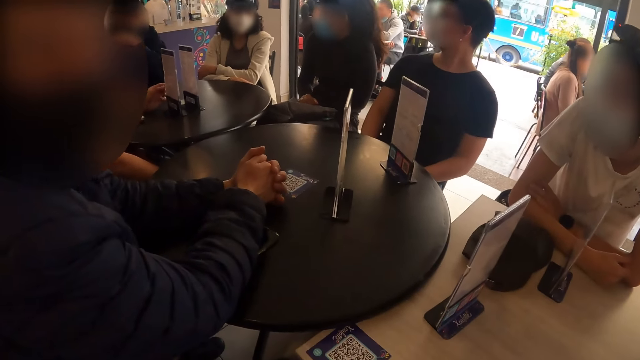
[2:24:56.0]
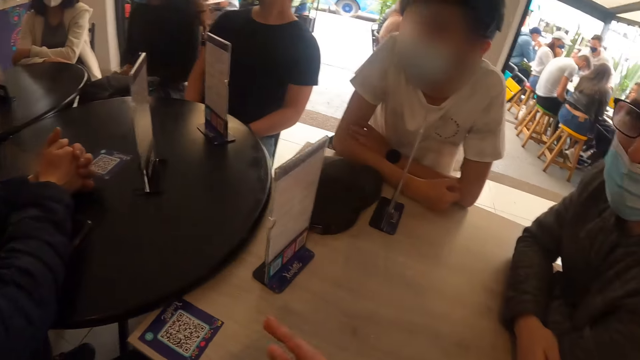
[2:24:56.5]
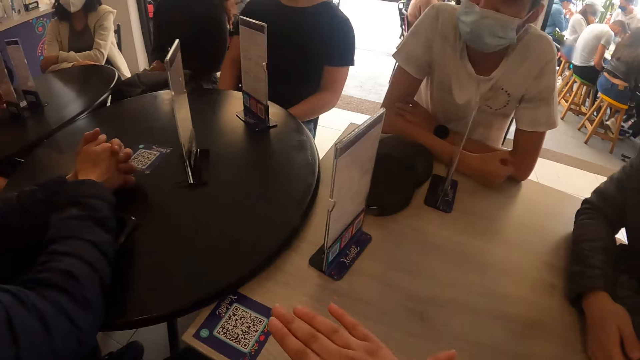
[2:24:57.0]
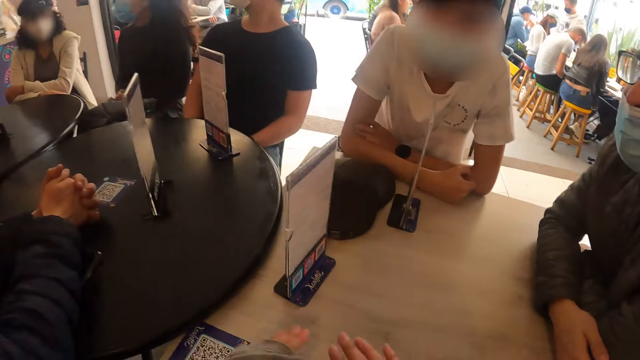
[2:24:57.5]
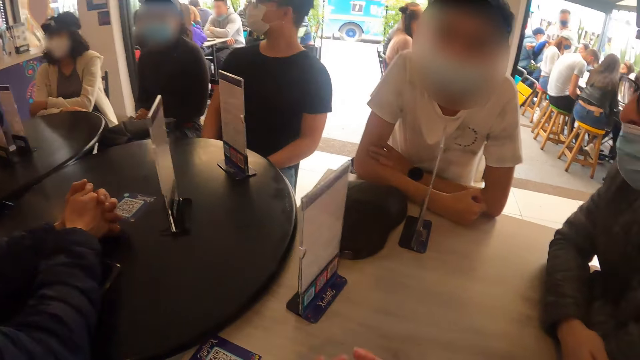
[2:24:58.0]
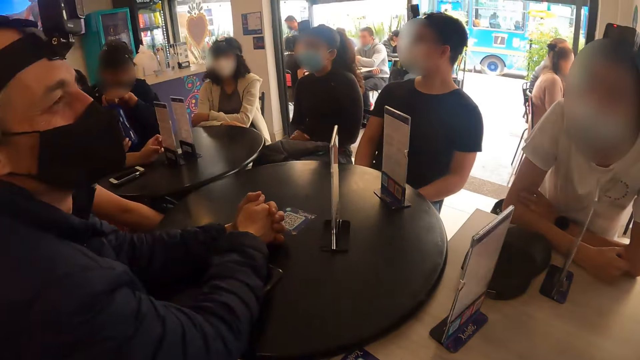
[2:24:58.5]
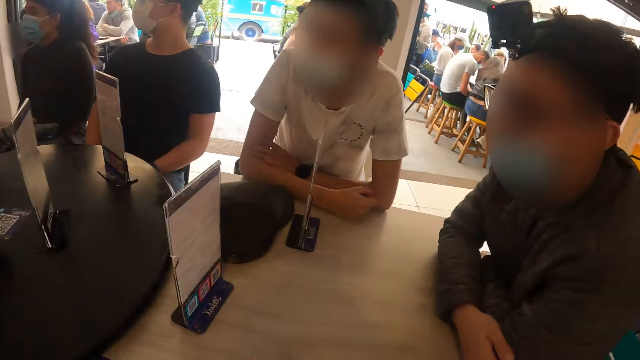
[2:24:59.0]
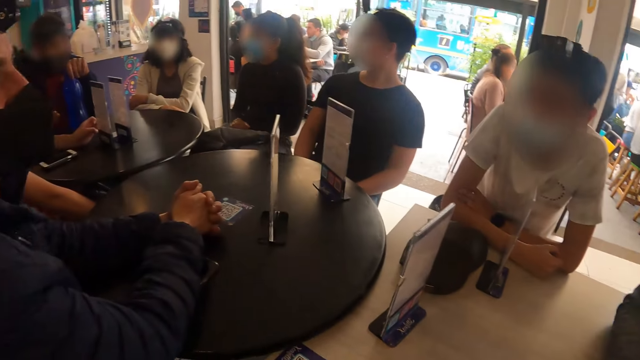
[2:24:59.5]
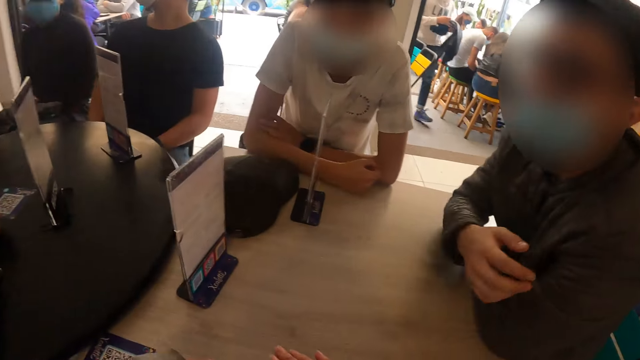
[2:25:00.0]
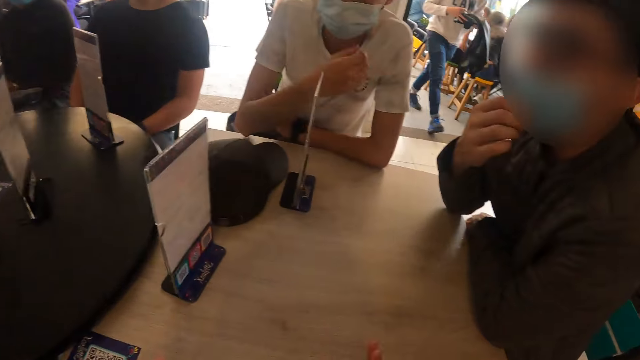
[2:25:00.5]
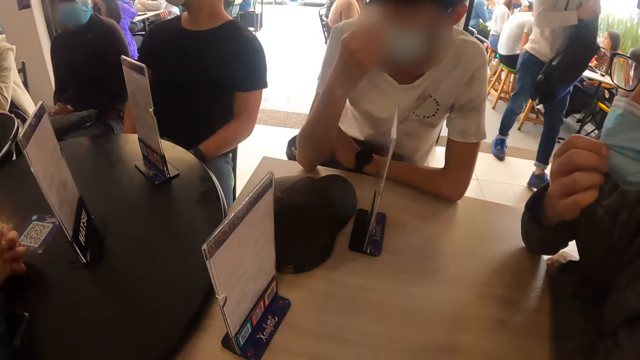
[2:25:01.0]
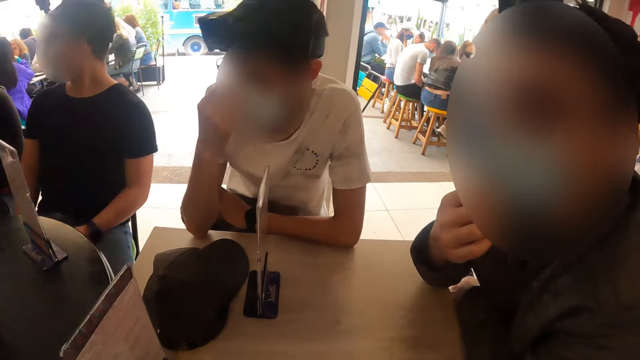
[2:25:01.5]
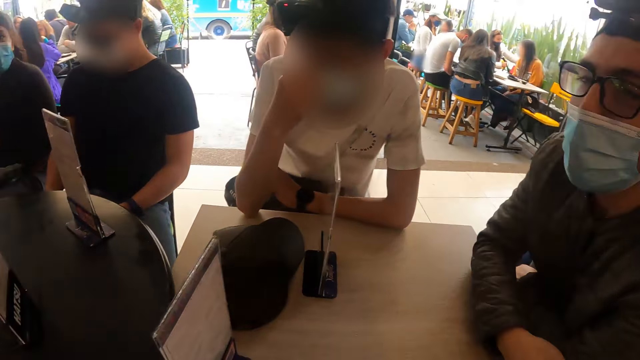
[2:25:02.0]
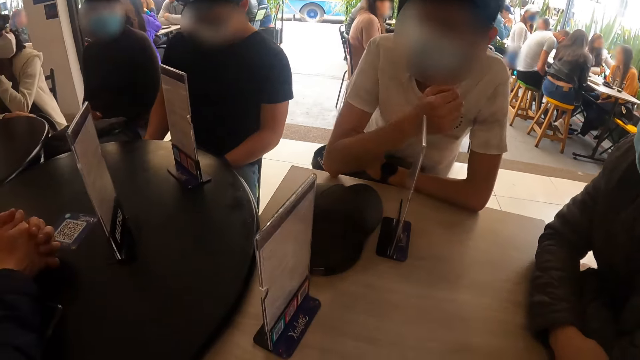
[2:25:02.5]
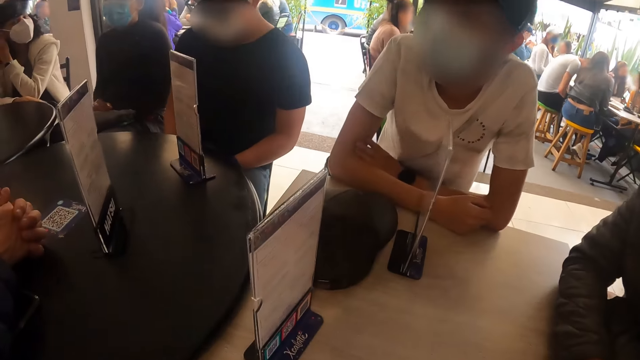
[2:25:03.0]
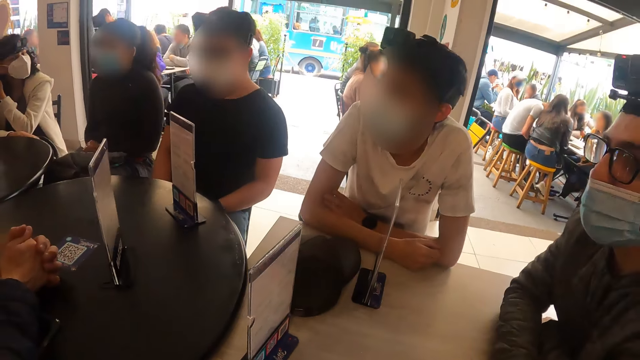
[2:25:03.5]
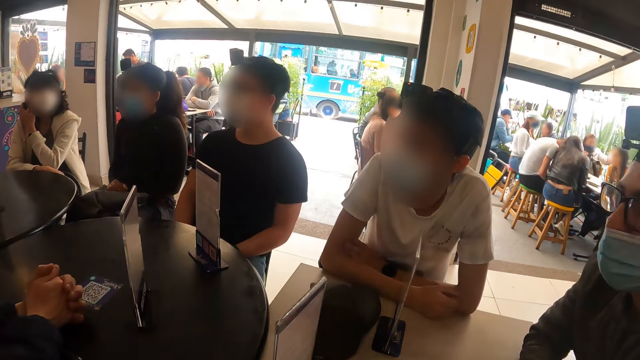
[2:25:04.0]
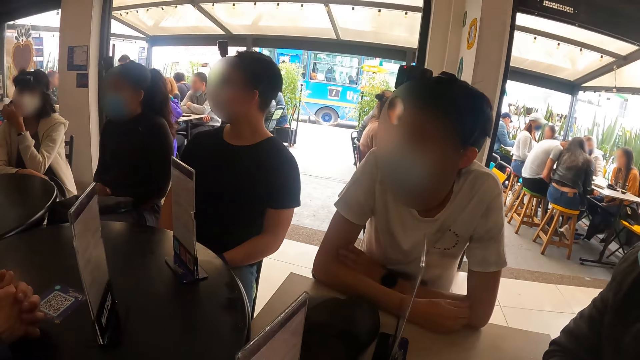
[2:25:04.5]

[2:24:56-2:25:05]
The camera wearer illustrates with his hand. A man adjusts his facemask with his right hand. Another man adjusts his facemask with his right hand. A man puts down his hand.

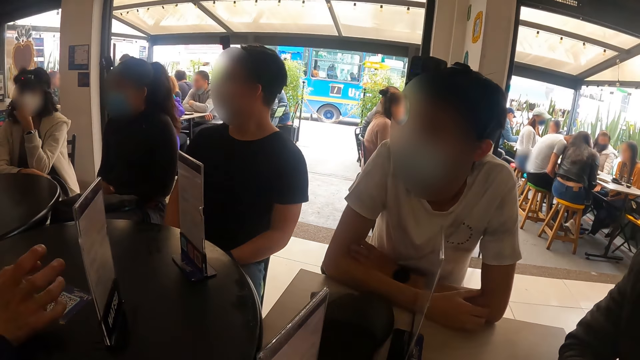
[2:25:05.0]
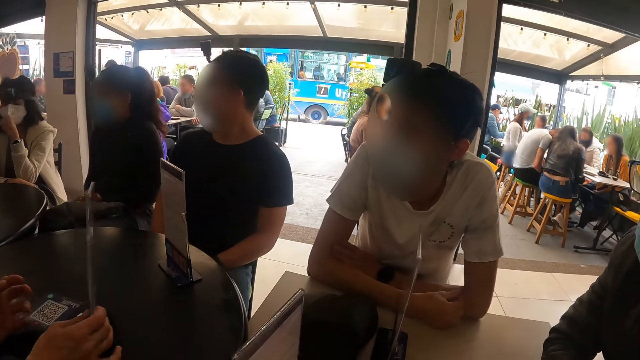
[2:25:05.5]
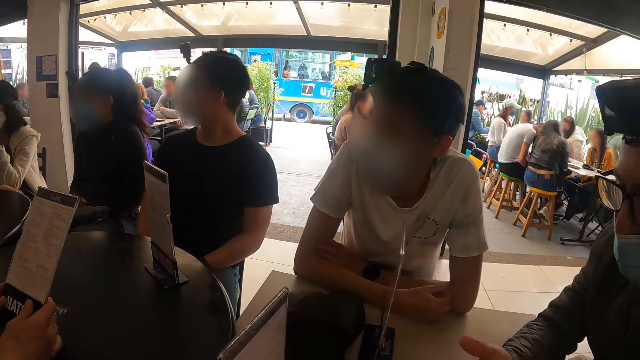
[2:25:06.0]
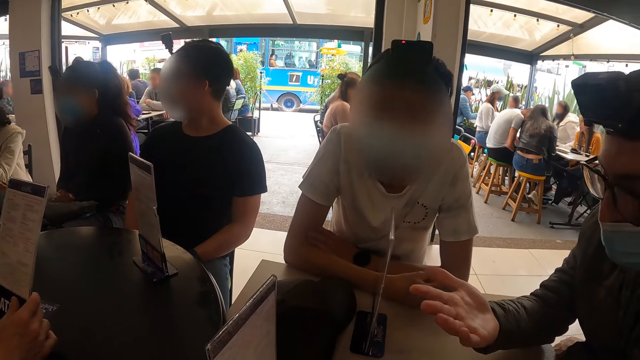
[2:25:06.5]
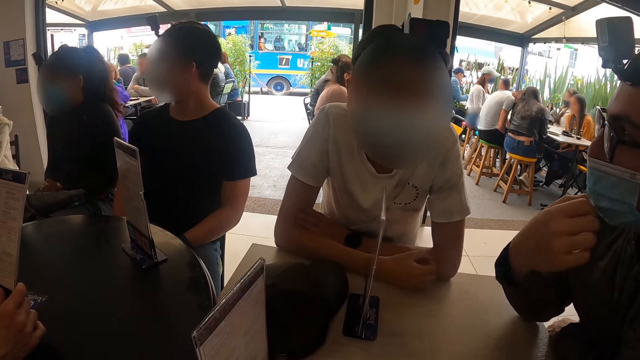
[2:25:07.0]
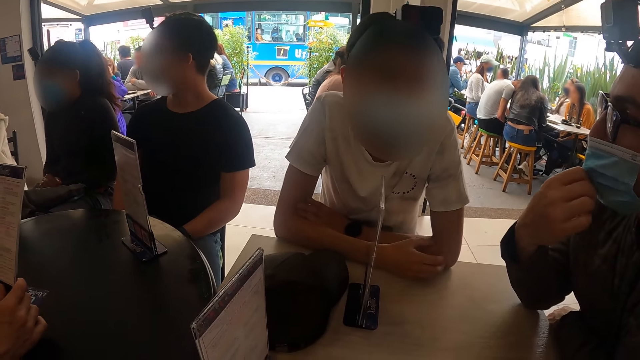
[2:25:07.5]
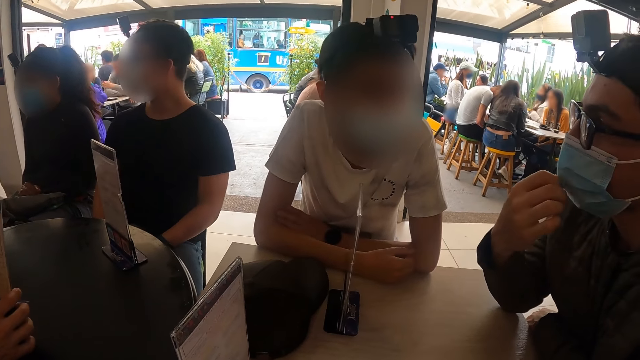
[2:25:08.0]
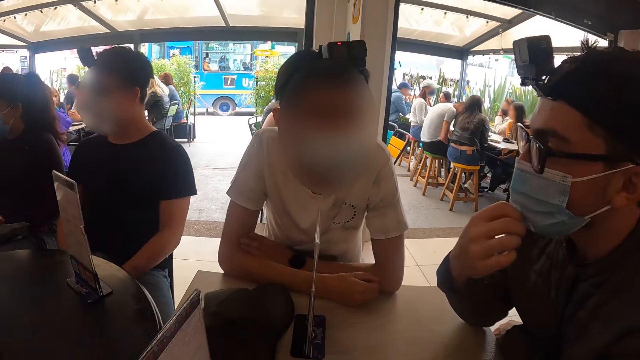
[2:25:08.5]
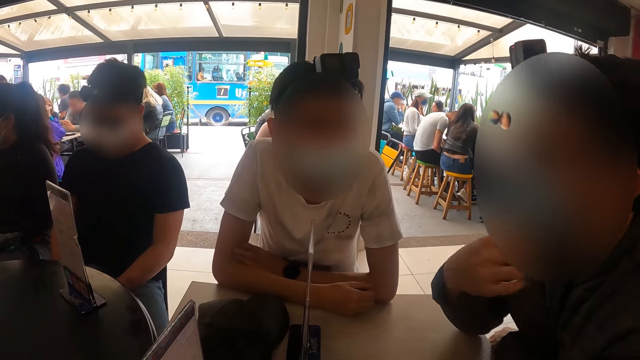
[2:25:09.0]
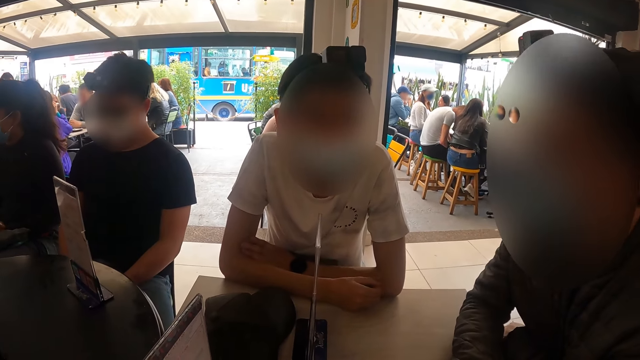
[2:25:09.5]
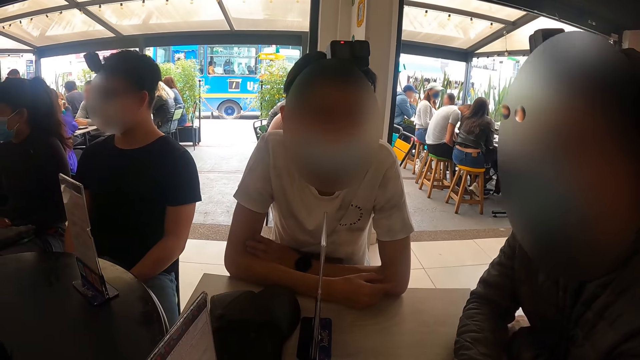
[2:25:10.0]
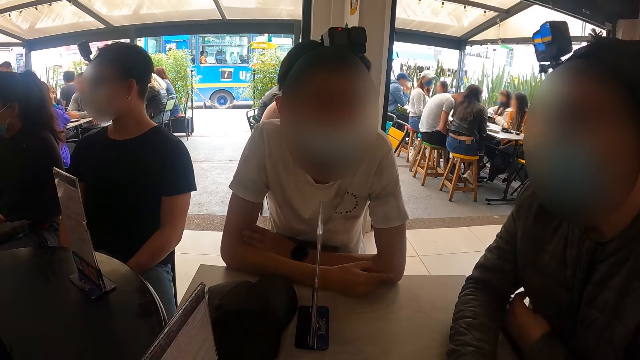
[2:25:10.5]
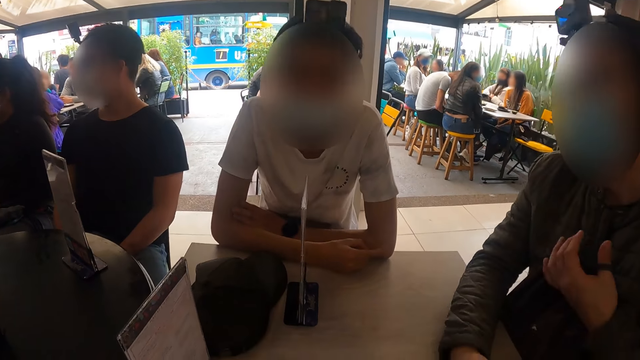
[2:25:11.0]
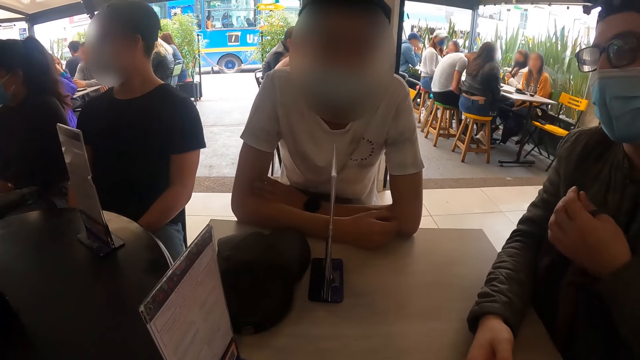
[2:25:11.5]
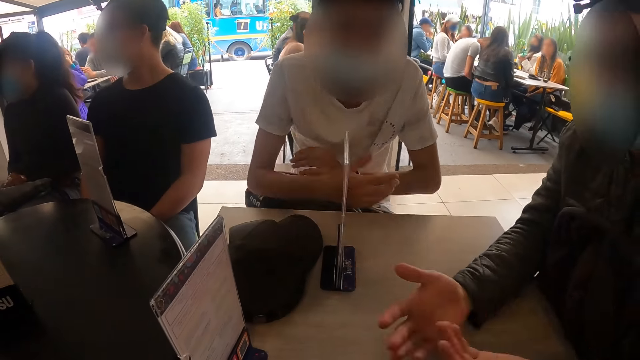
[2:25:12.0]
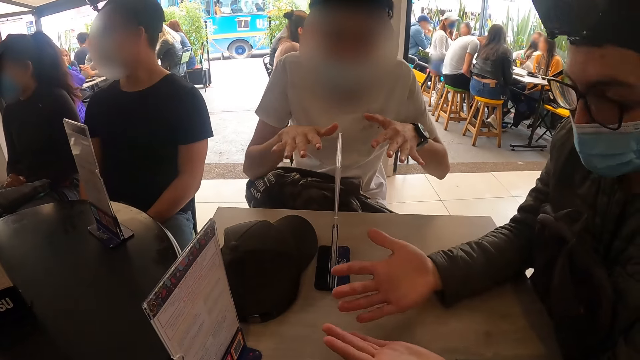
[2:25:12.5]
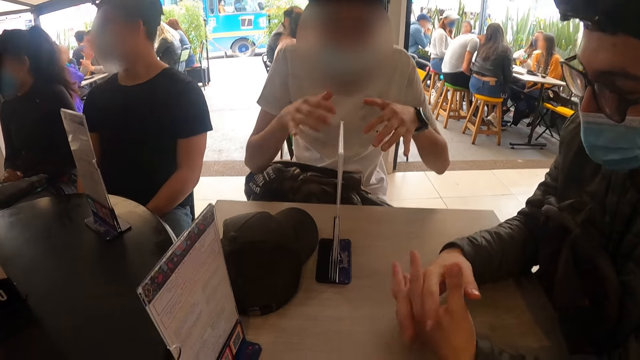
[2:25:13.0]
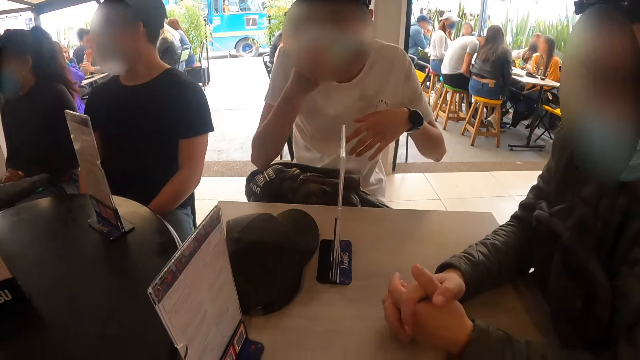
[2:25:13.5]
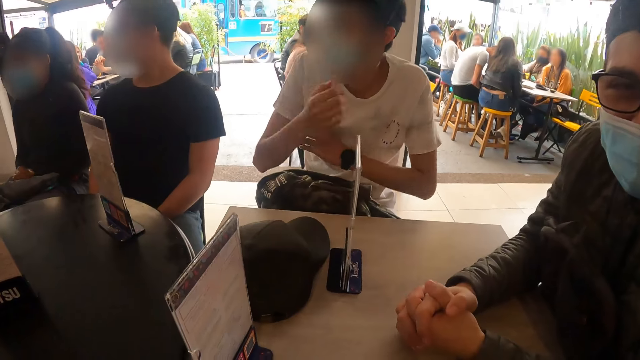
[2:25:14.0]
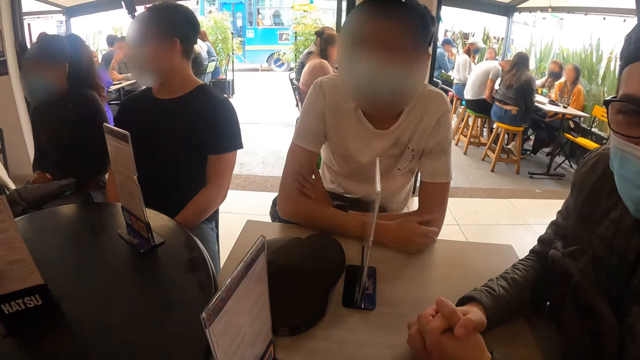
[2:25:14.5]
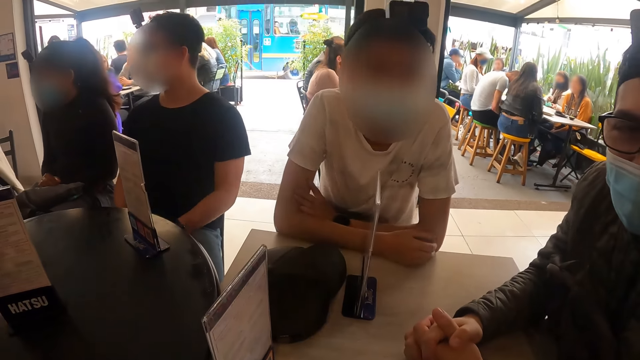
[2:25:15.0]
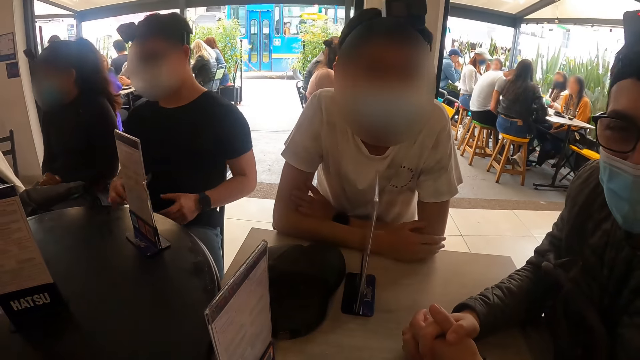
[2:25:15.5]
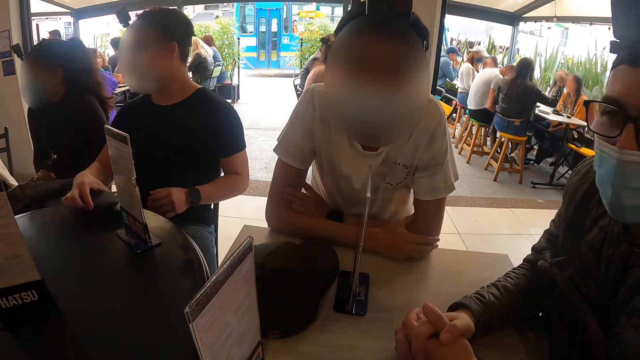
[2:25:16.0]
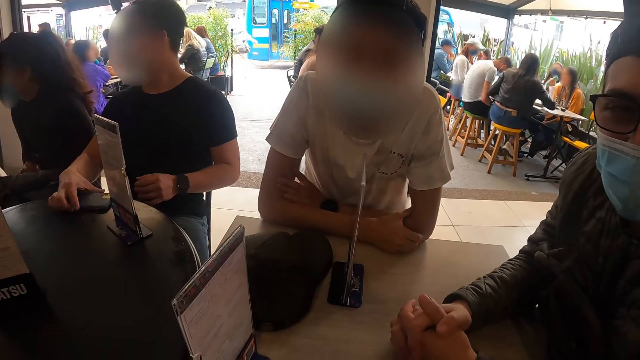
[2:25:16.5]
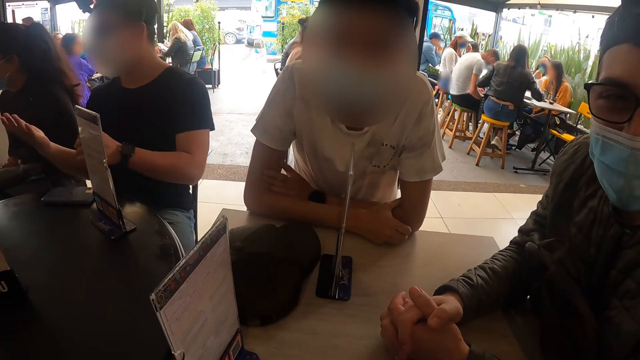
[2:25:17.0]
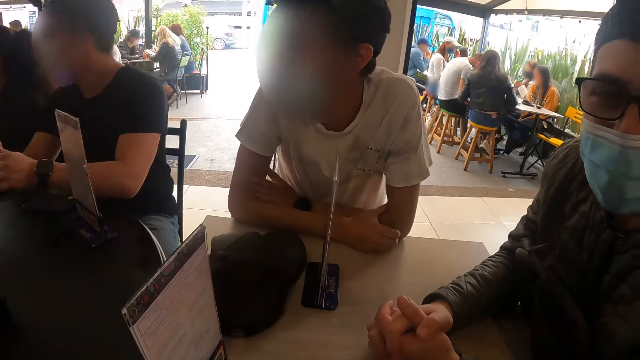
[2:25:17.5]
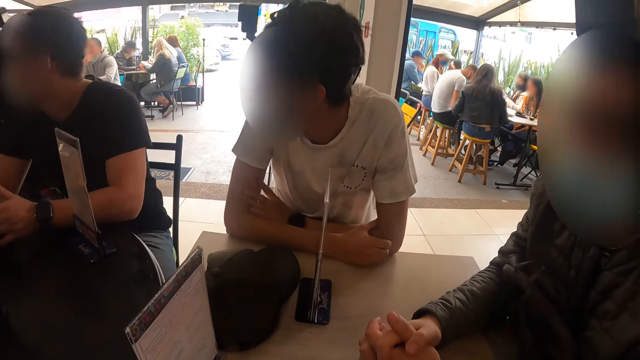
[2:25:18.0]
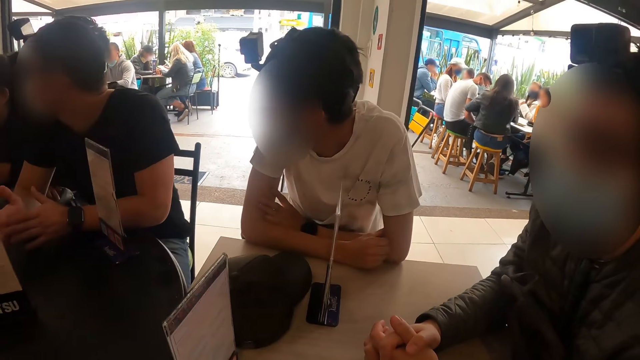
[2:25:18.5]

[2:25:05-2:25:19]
A man picks a menu from the table with his right hand. Another man adjusts his facemask with his right hand. The second man pulls the face mask. The second man interacts with a third man, the first man and the camera wearer. The second man nods. The third man shakes his hand. The third man adjusts his facemask with his right hand and places his hands on the table. A fourth man drops a phone in his right hand on a table. The fourth man interacts with the group of people on the table.
